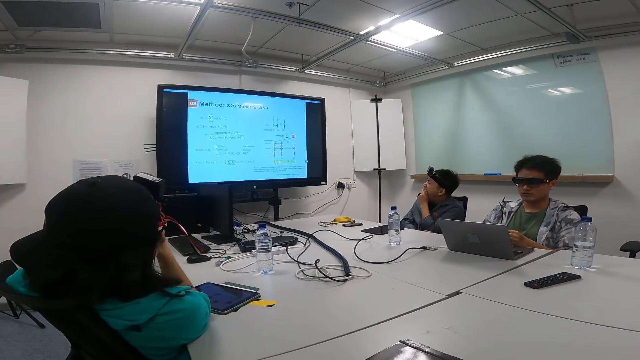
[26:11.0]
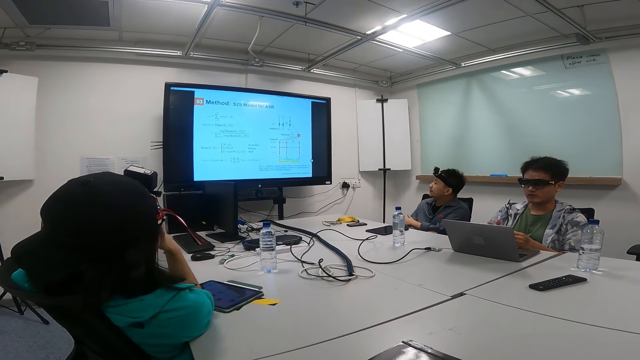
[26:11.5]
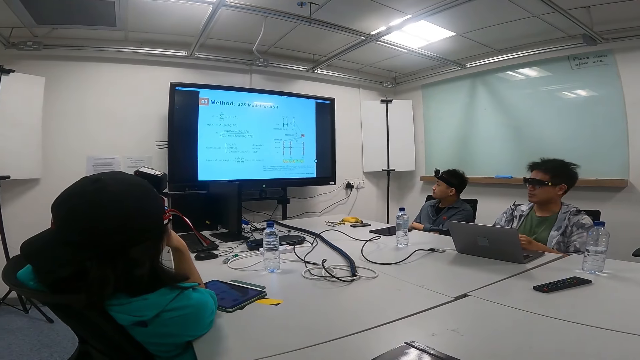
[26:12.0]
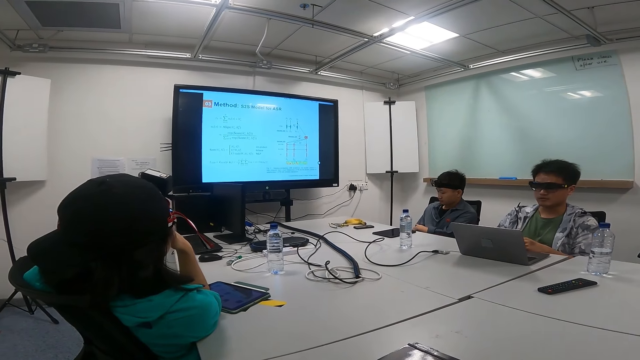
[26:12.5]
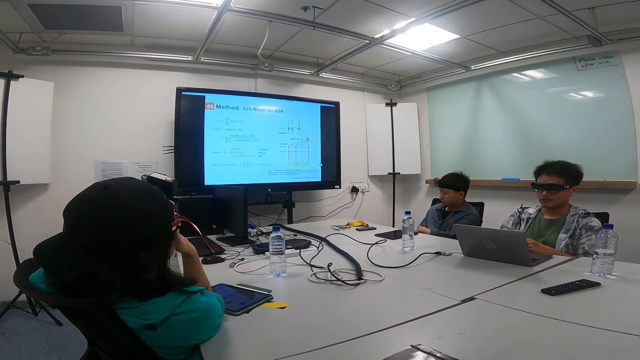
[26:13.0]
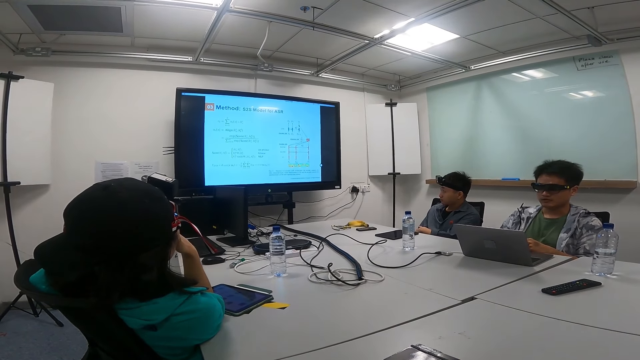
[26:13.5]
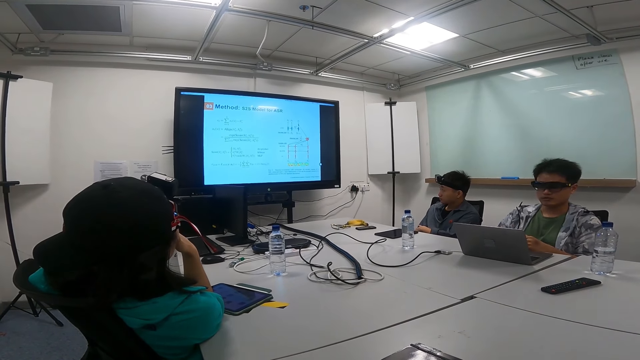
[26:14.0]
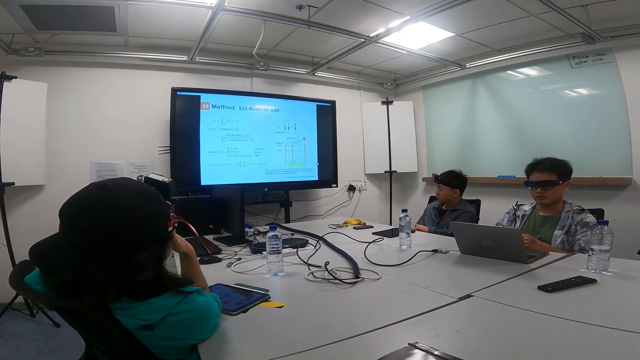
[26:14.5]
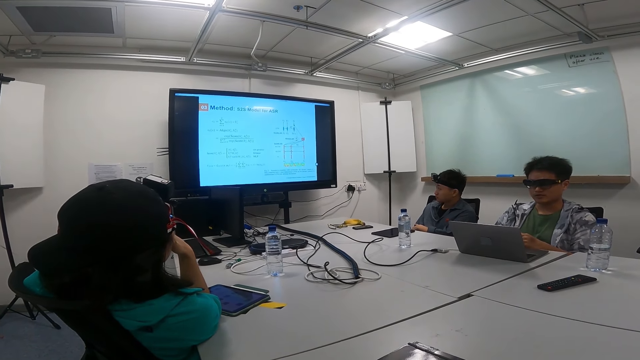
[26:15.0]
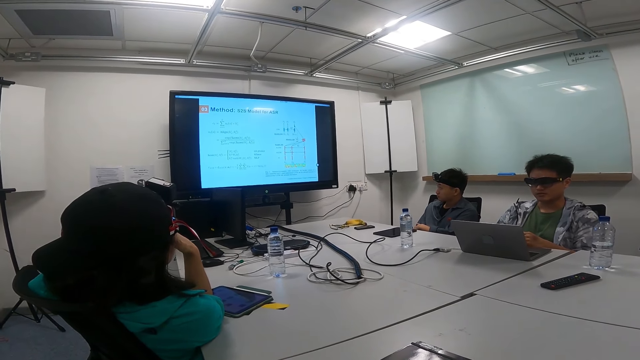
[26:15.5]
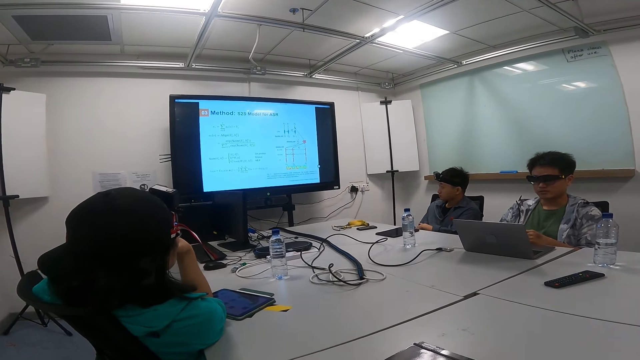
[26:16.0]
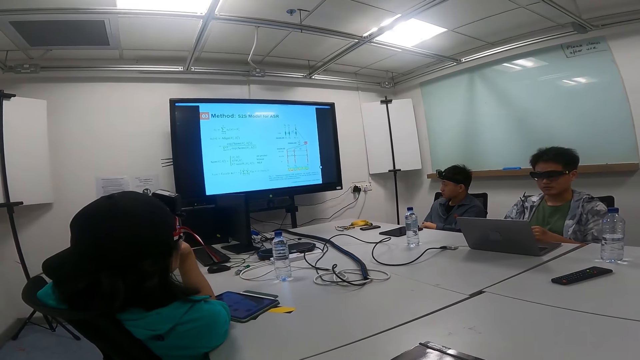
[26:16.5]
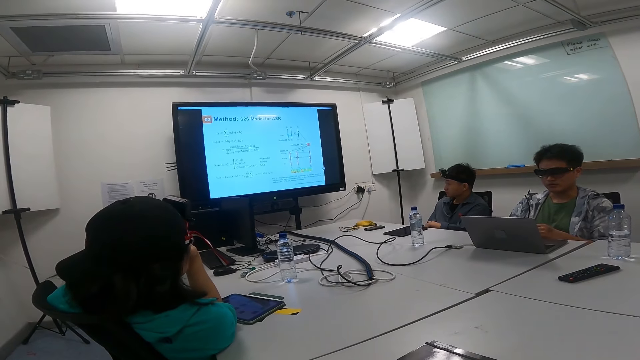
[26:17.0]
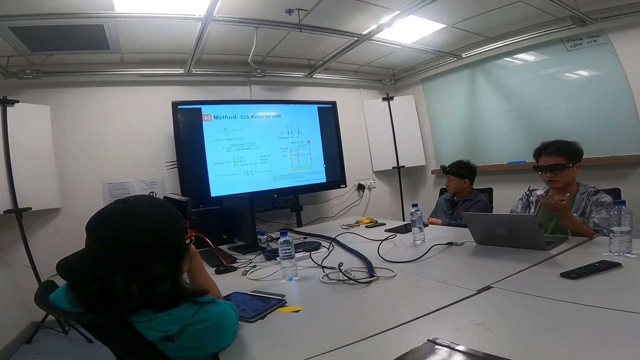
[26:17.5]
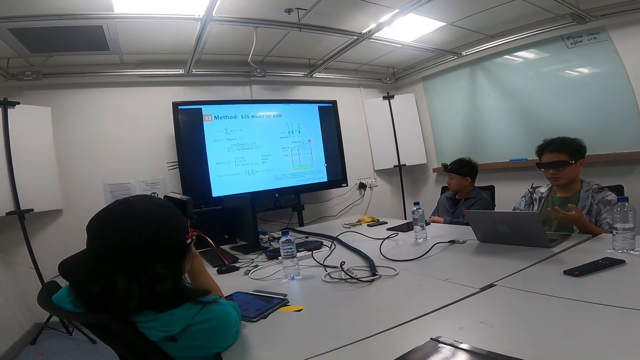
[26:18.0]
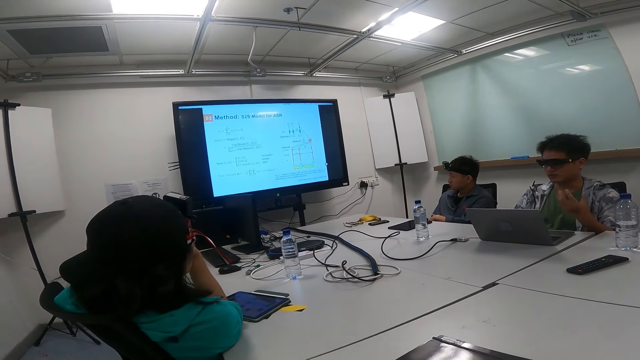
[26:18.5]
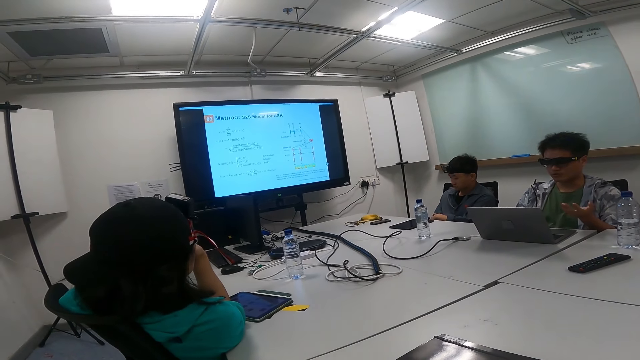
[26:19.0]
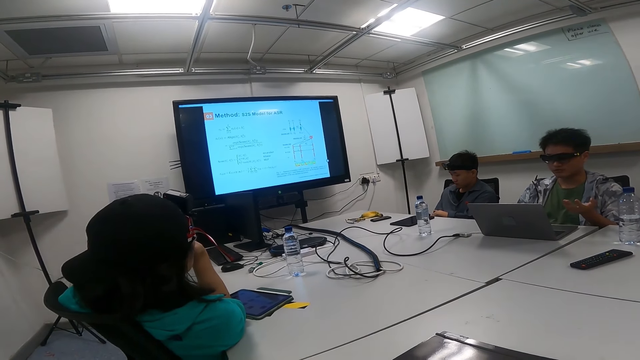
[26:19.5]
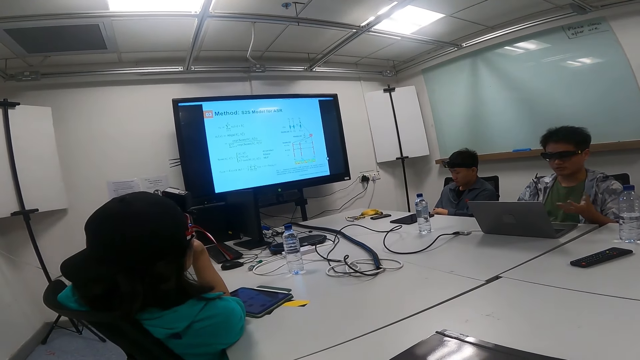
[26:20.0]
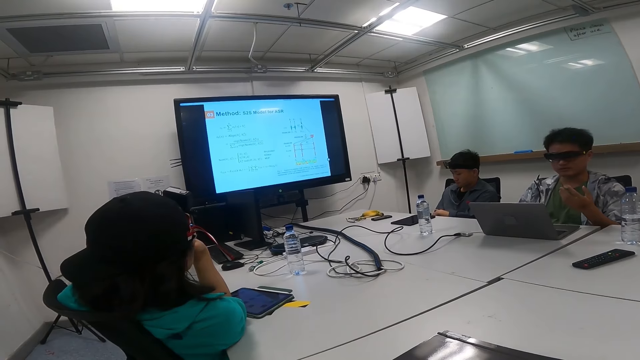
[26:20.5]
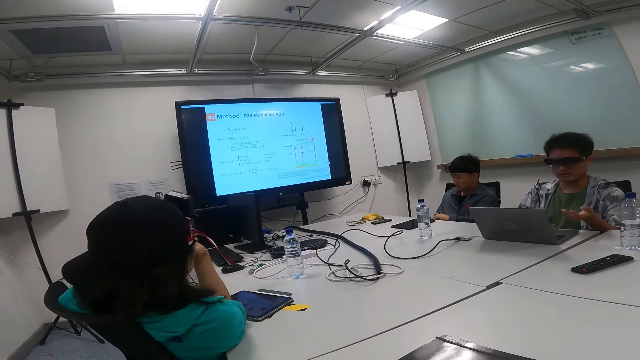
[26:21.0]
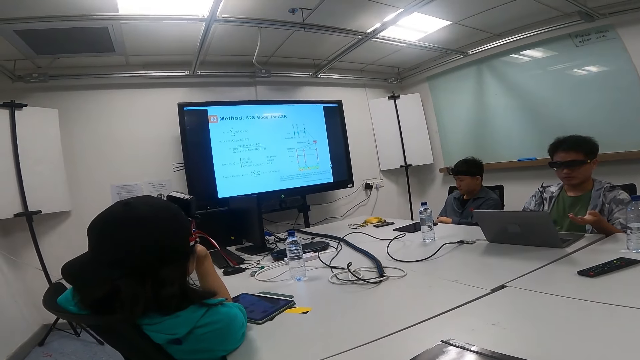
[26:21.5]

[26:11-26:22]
A person puts a hand down. Another person looks at a laptop while showing hand gestures.

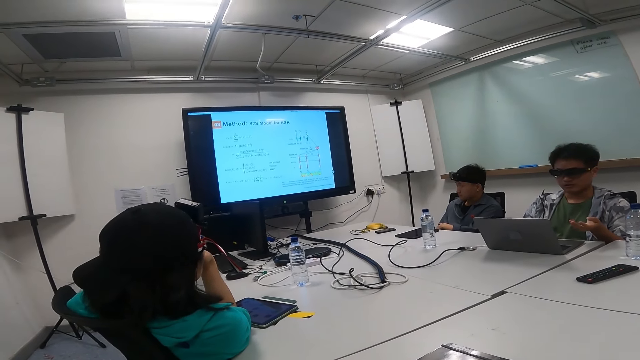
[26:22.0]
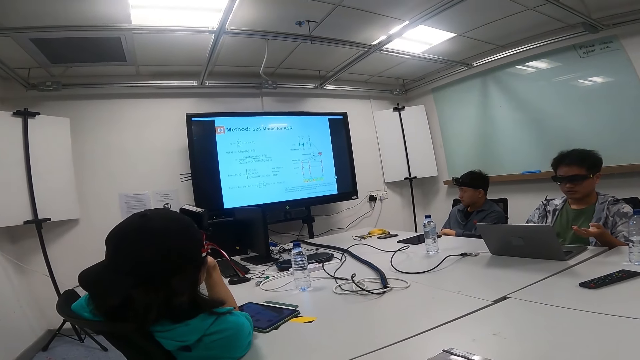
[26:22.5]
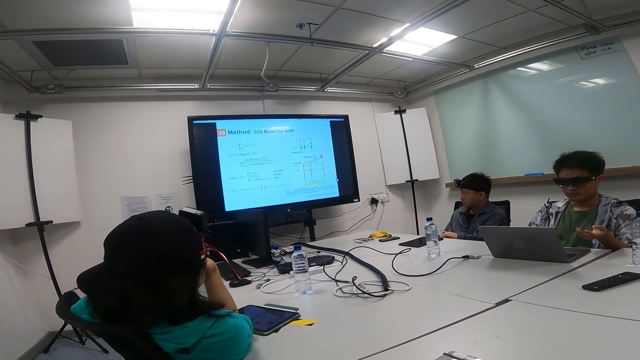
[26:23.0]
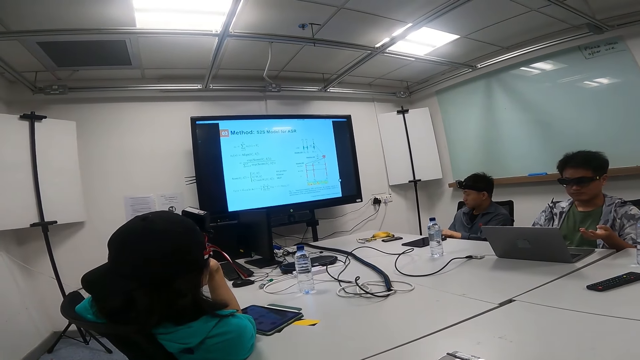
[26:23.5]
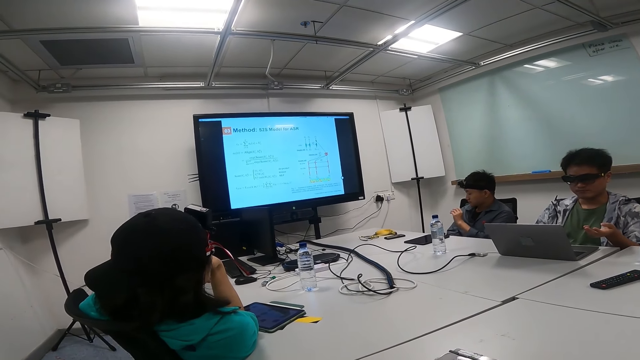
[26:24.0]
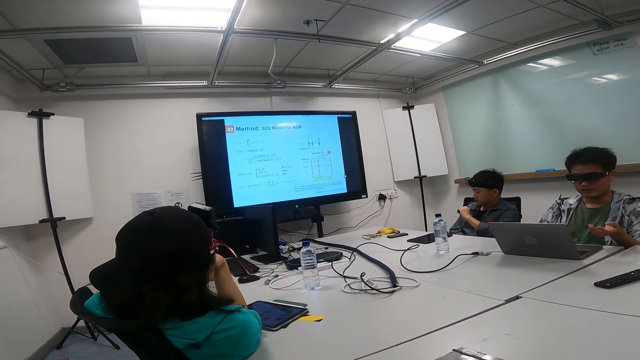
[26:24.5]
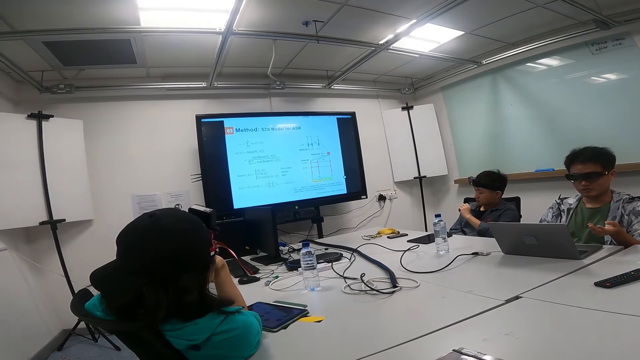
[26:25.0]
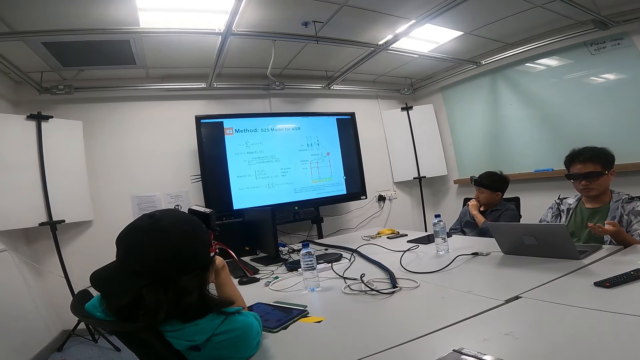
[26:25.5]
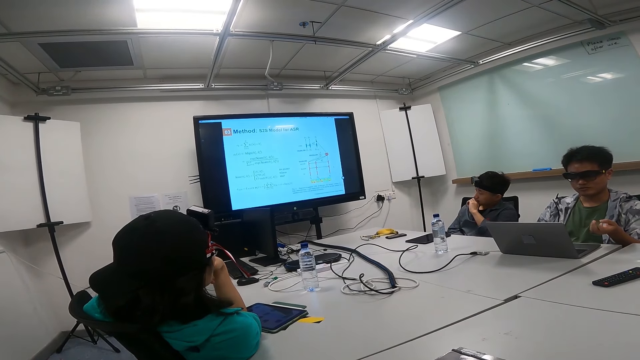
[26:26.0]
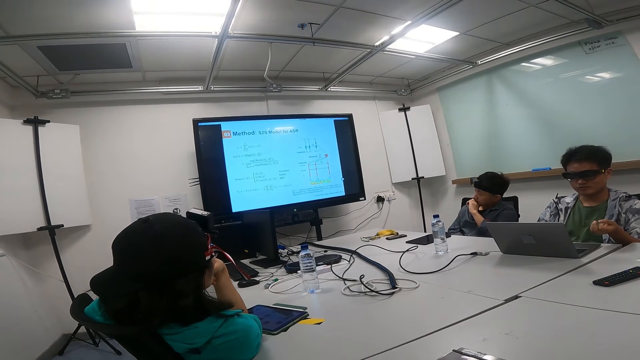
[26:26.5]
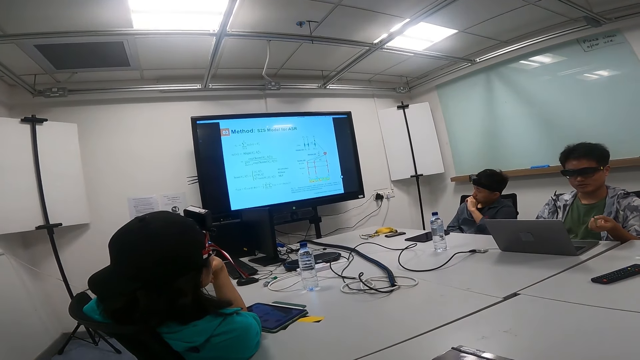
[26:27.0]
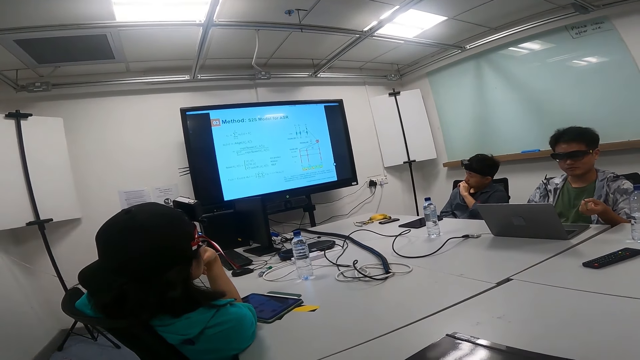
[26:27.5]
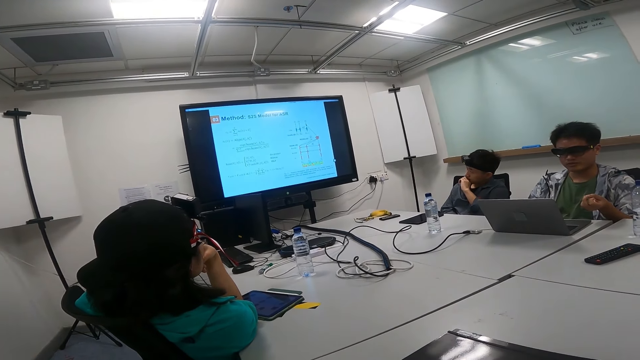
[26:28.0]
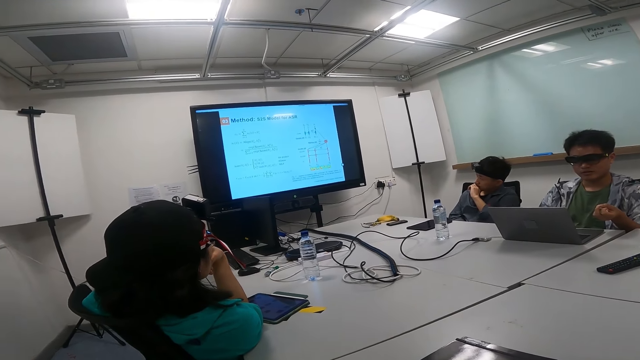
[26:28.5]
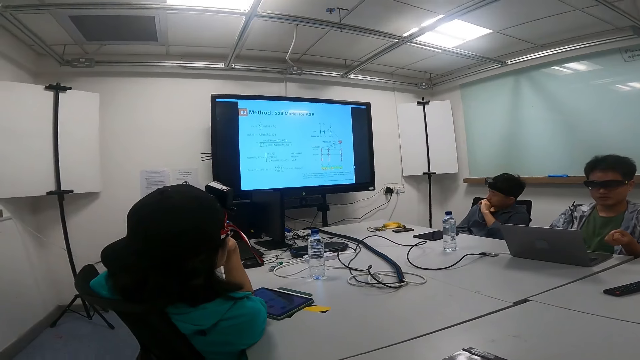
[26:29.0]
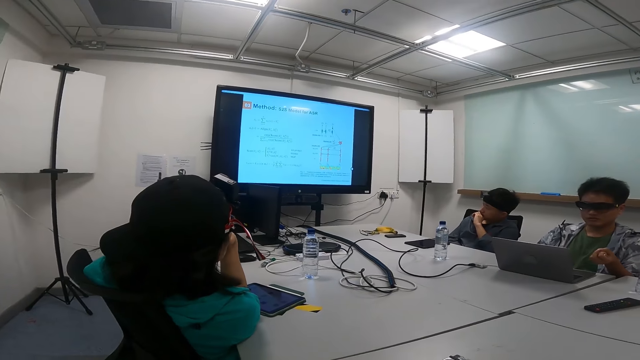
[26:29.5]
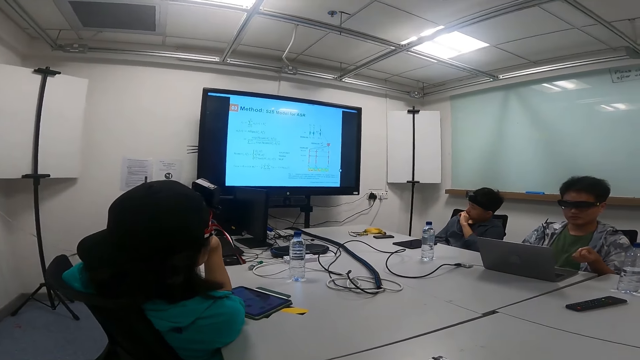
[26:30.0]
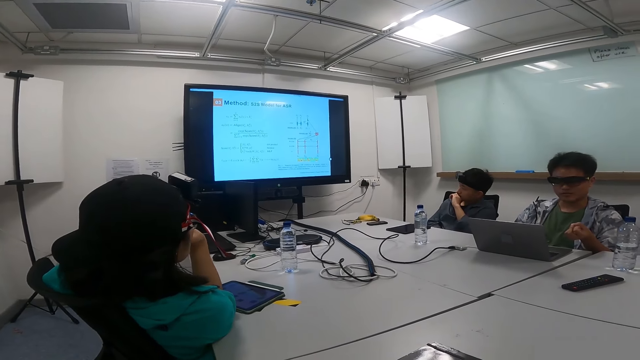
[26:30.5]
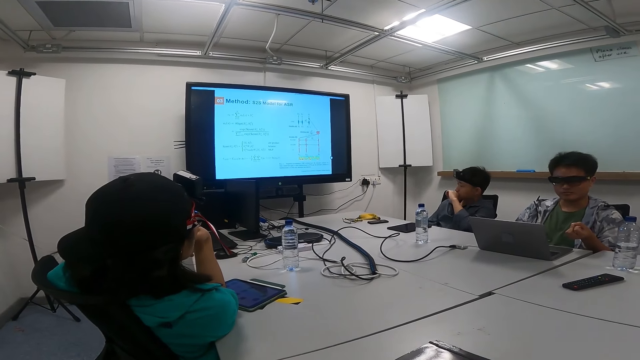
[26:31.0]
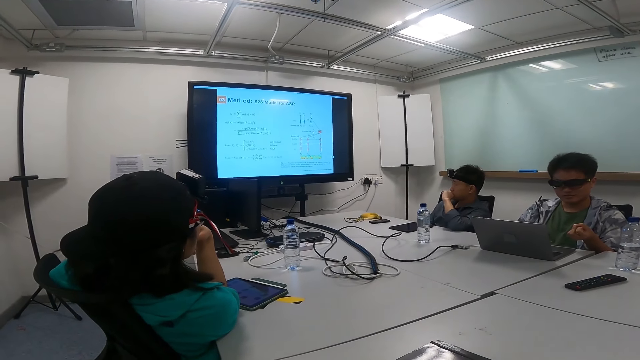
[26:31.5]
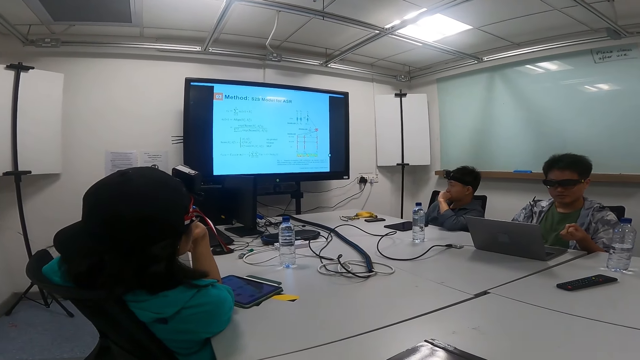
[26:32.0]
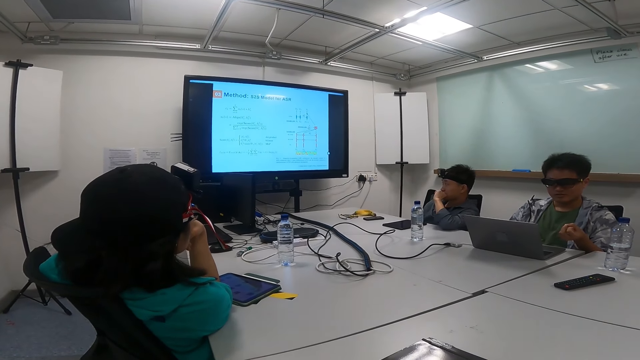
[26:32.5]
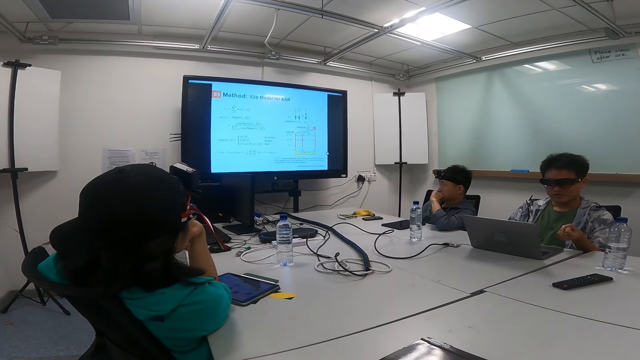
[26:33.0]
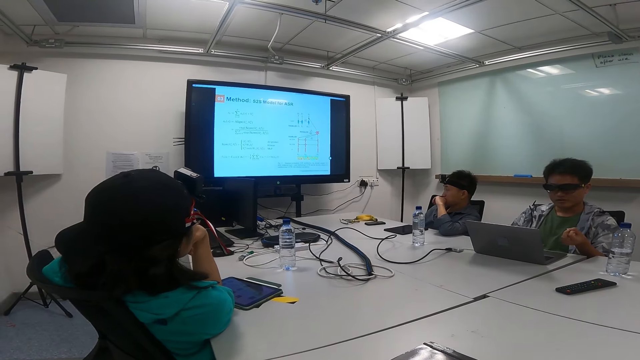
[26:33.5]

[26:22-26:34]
A person looks at a hand. The person bites the hand. The person moves forward.
